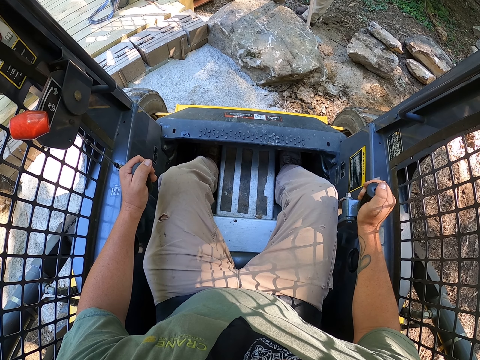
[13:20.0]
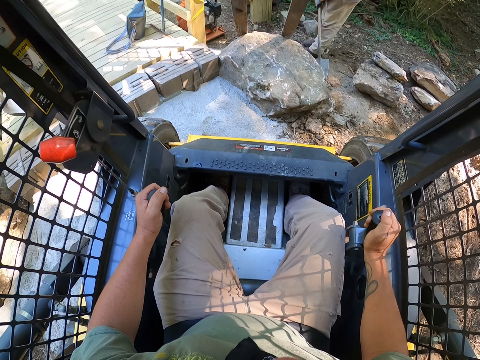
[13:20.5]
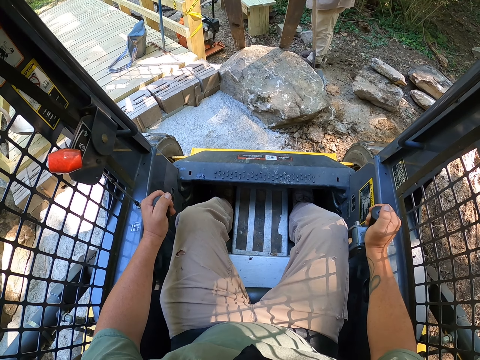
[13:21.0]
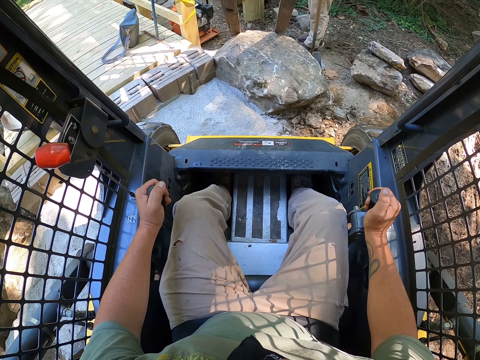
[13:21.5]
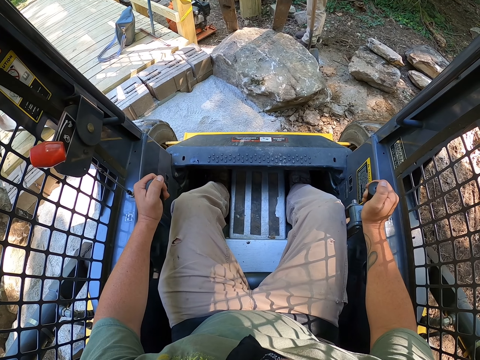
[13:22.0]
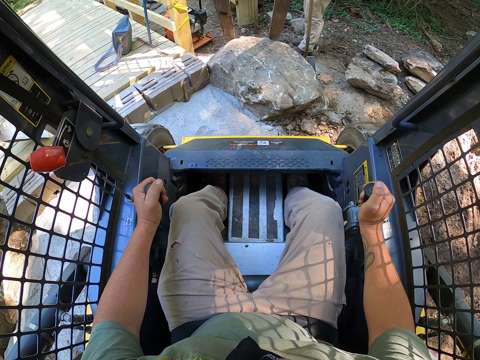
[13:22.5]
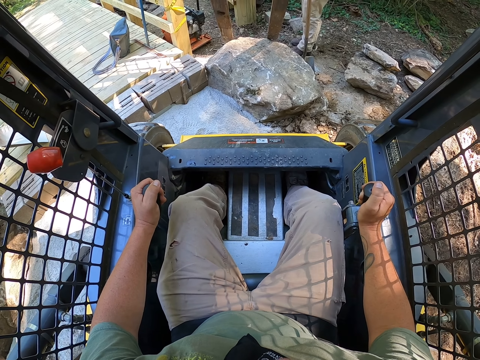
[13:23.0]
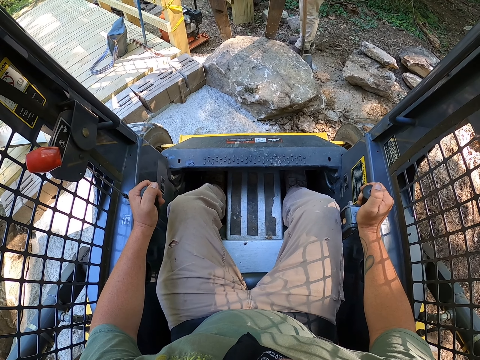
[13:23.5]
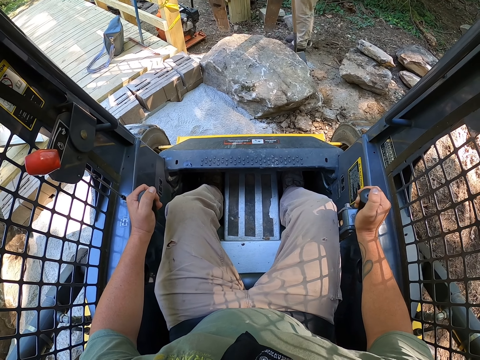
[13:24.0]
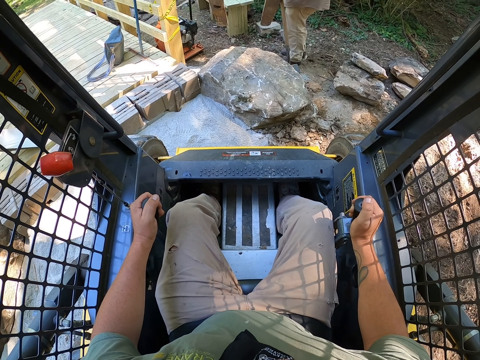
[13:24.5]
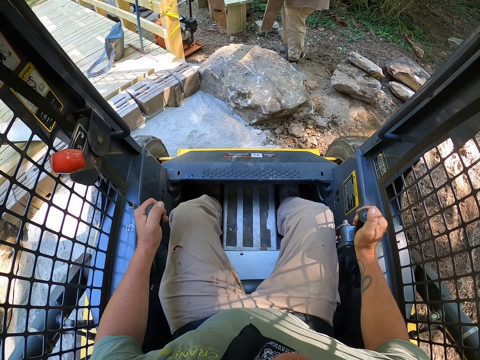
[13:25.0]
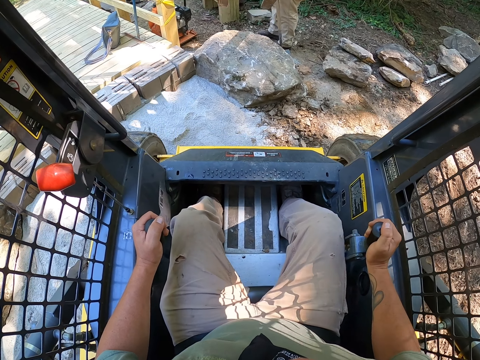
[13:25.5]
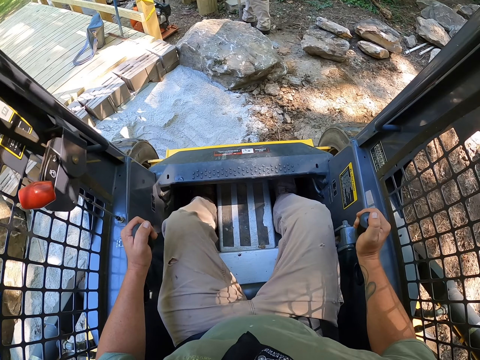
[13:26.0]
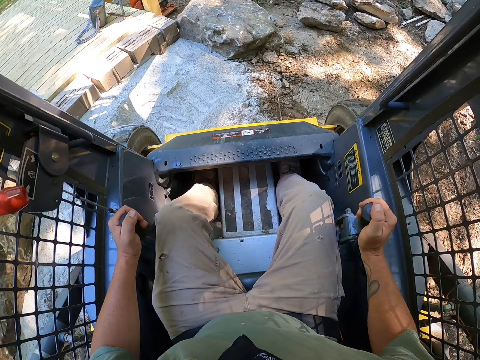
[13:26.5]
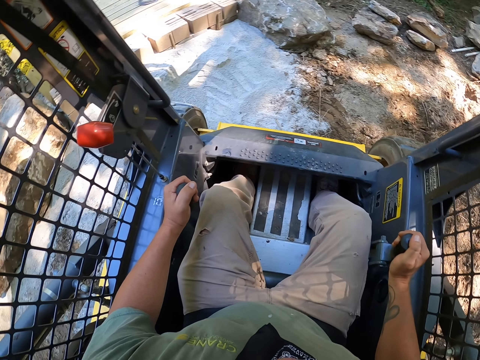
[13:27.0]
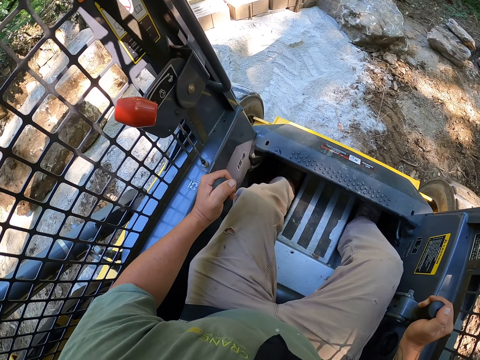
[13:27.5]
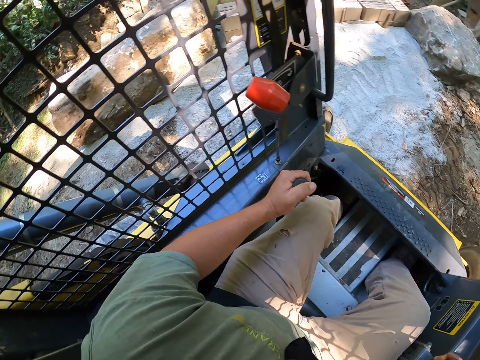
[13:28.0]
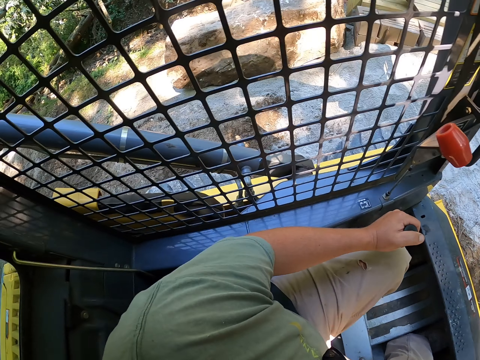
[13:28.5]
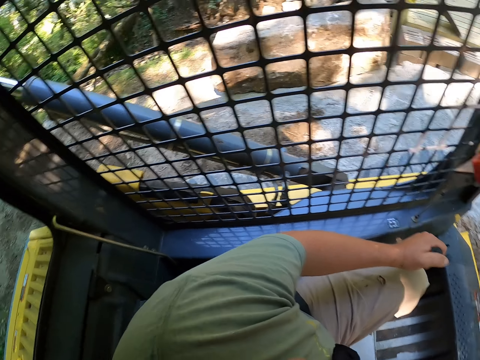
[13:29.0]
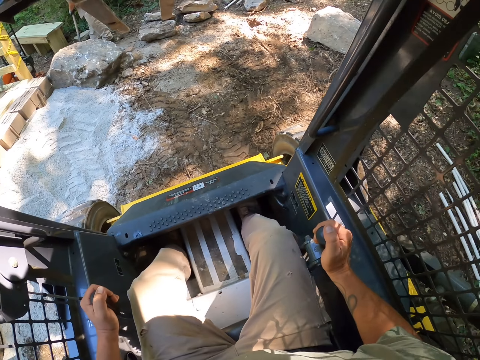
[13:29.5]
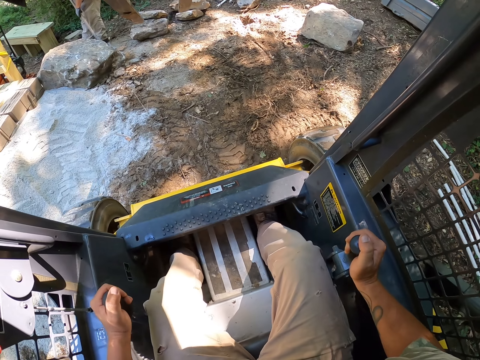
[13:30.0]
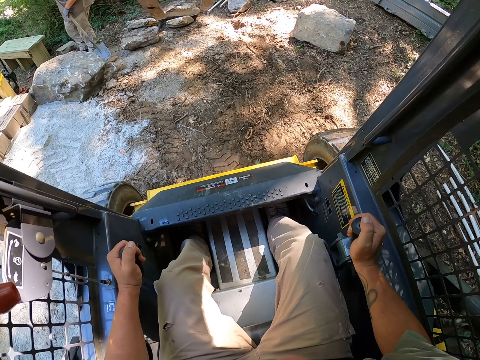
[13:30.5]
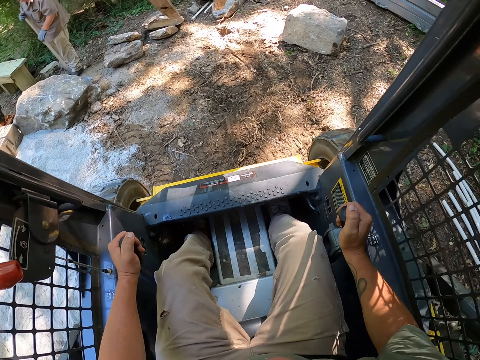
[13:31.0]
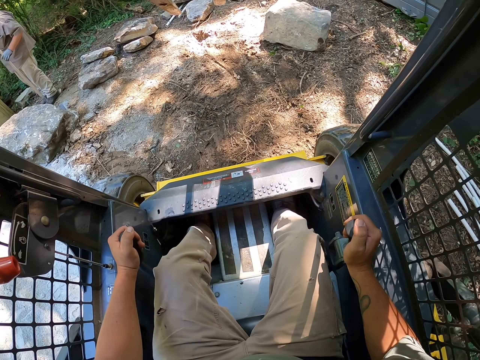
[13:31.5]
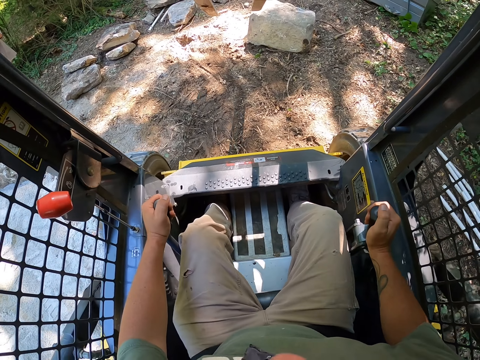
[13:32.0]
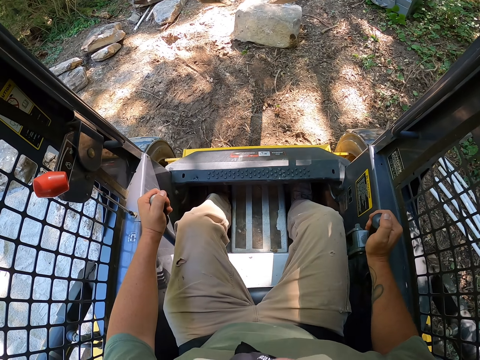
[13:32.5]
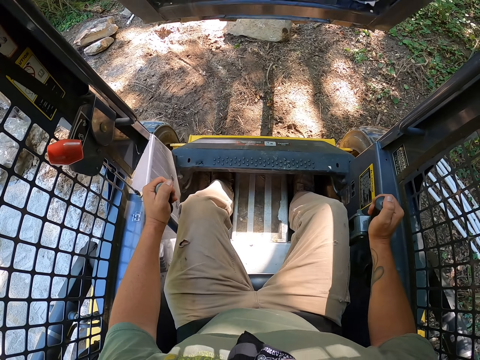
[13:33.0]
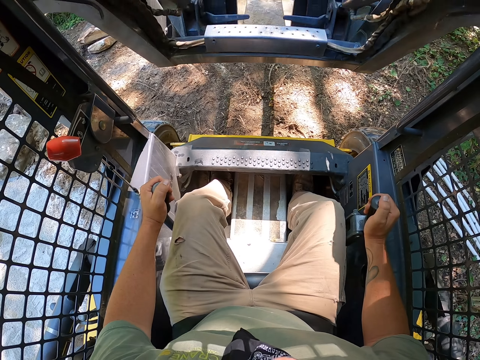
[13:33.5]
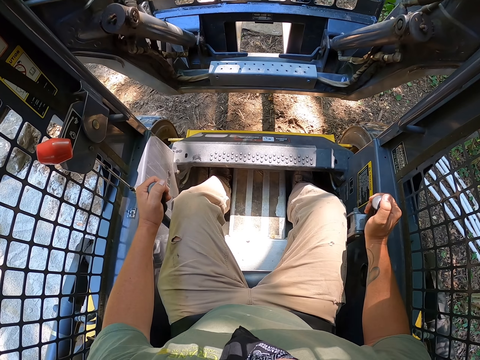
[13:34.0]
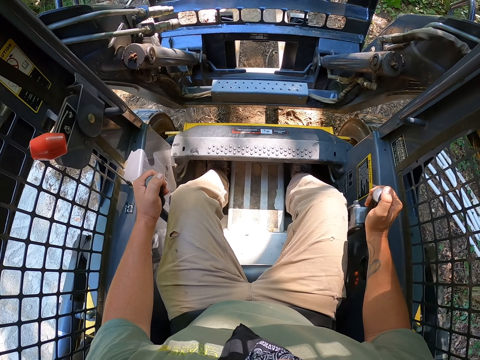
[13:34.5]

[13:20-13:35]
The camera wearer operates a plant vehicle.

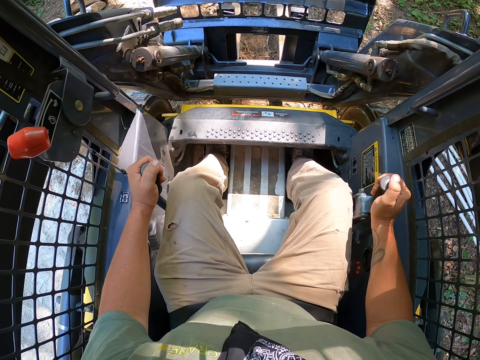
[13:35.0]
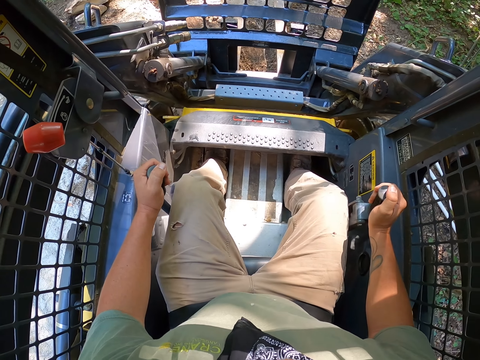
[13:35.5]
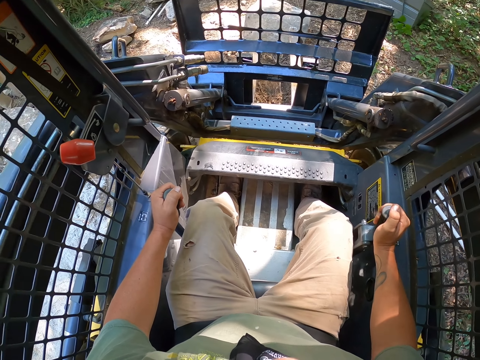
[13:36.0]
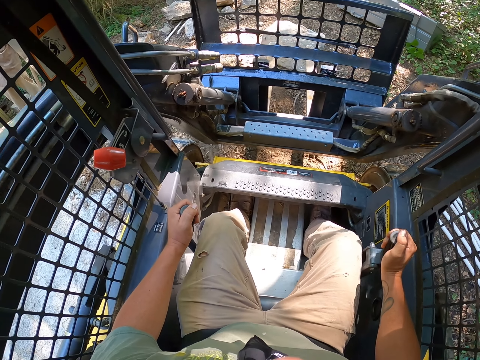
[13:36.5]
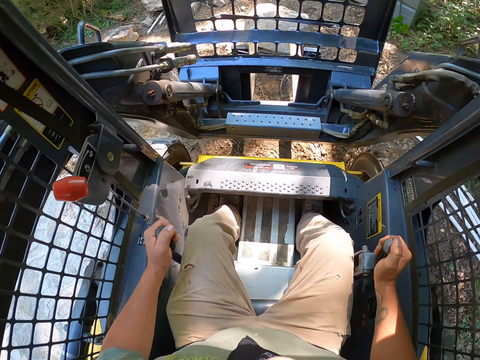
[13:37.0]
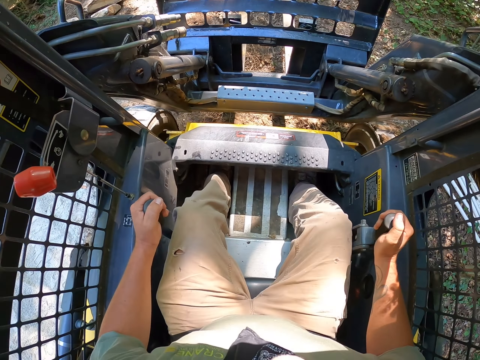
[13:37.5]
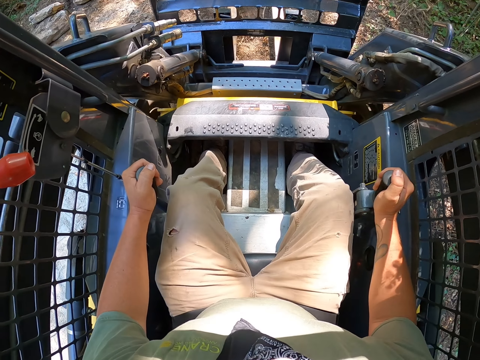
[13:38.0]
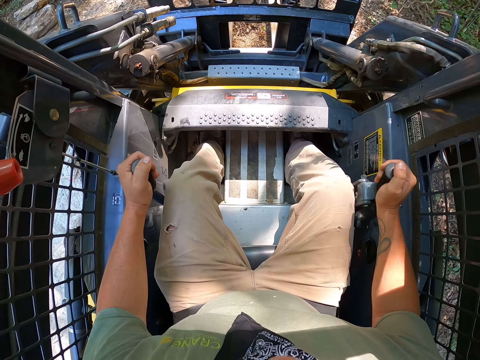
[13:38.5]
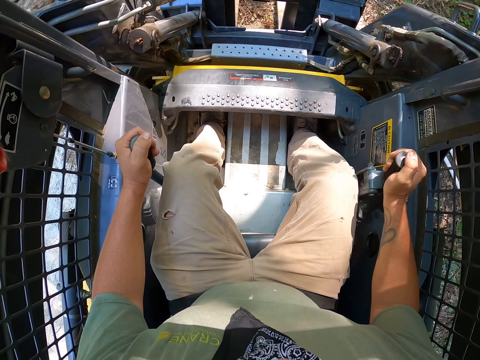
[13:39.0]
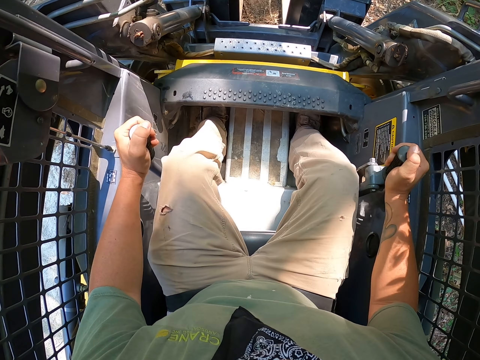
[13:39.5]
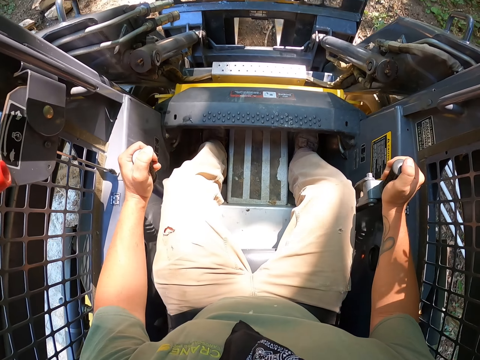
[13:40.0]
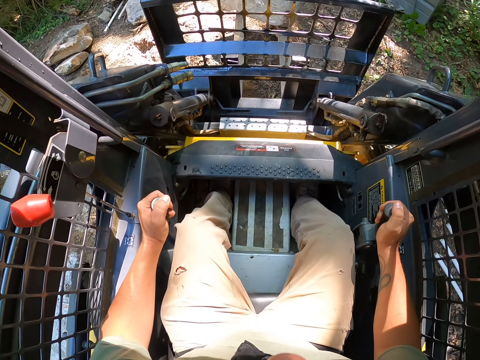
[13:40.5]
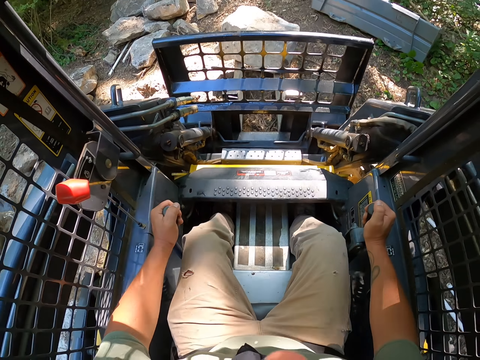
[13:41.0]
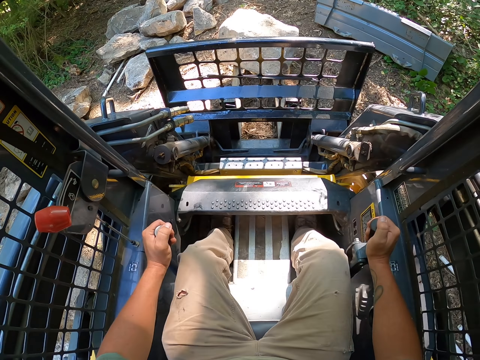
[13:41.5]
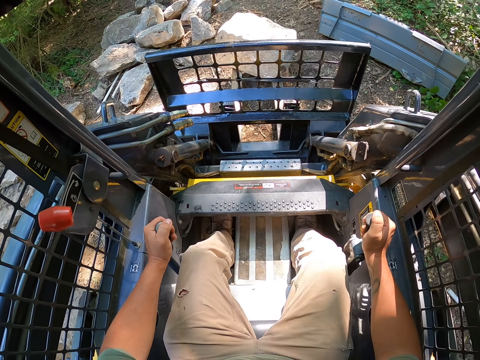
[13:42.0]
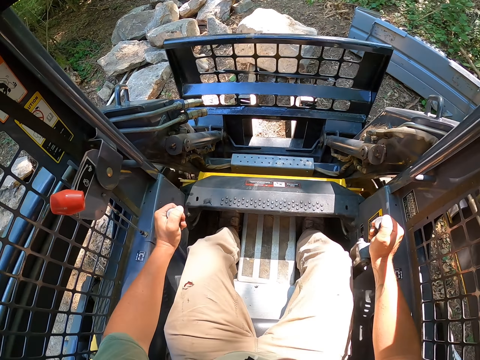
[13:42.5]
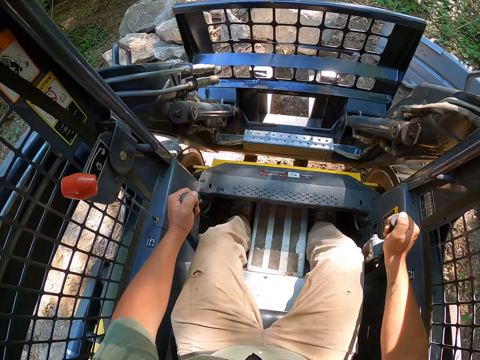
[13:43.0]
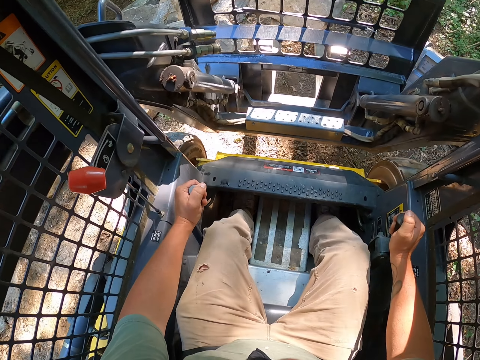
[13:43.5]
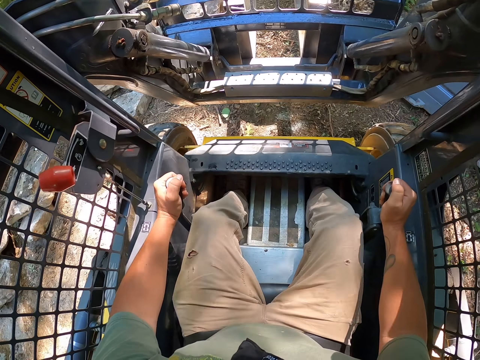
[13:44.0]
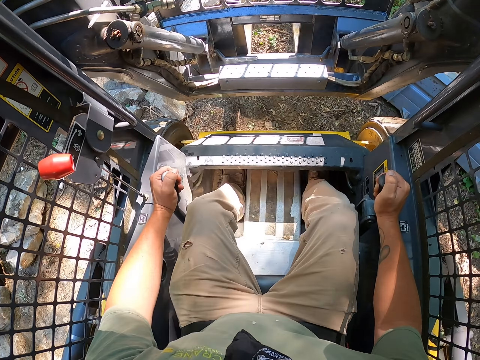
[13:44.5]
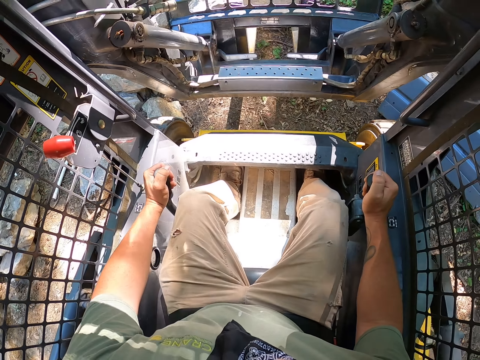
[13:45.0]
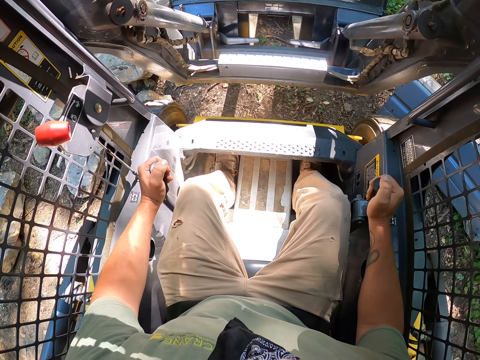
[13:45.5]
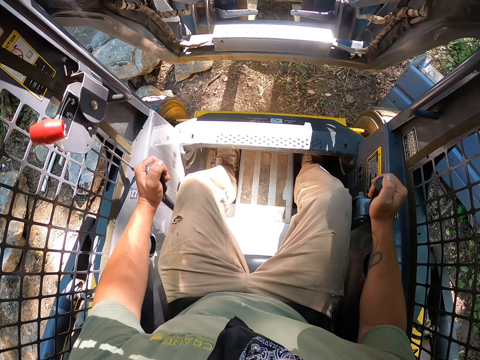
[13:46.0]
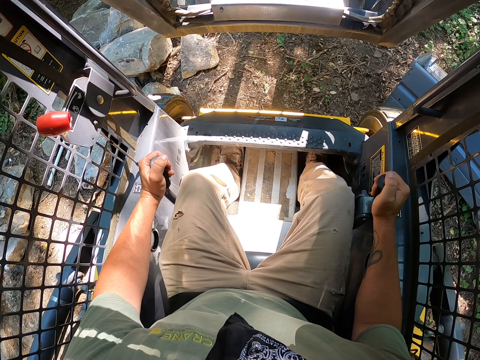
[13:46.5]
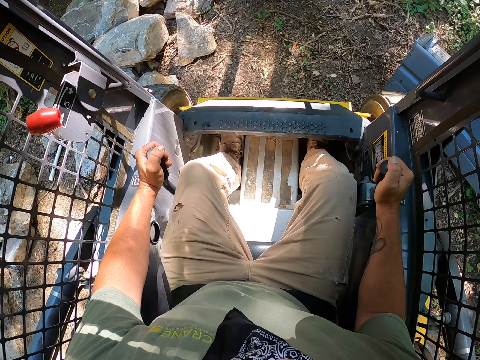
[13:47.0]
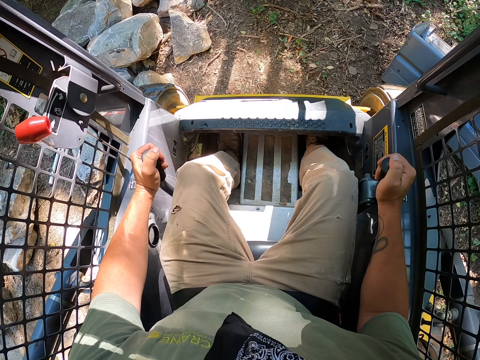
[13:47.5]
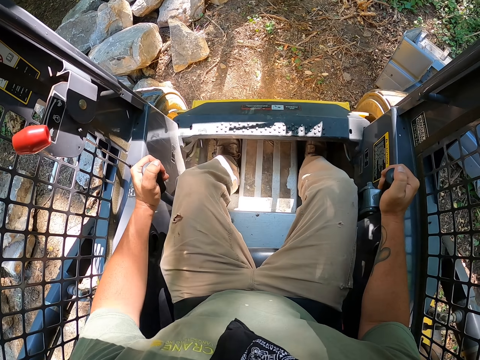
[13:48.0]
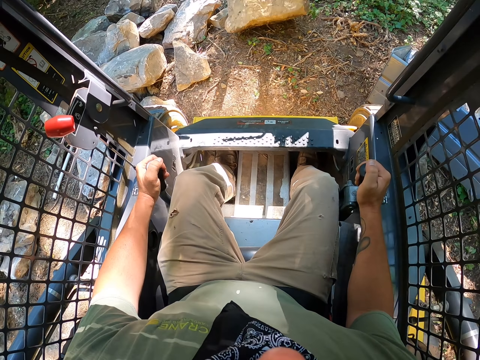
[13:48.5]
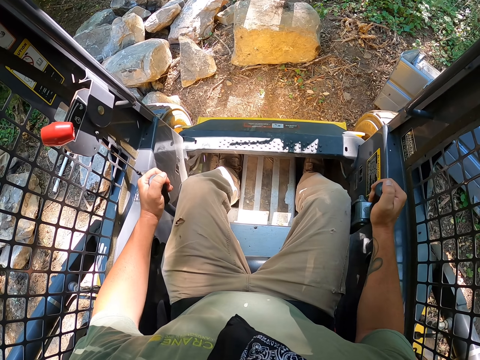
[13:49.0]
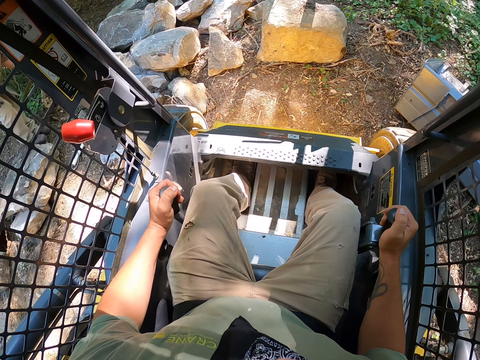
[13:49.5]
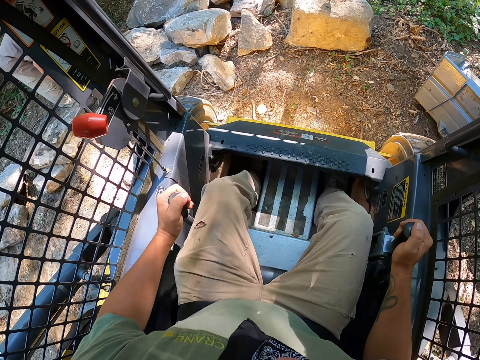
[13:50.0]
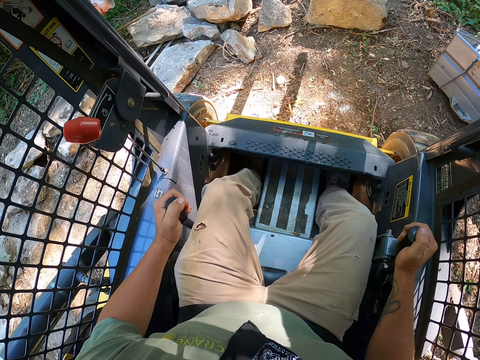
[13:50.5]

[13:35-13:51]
The camera wearer lifts a rock with a plant vehicle. They carry a stone.
